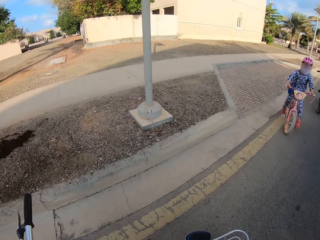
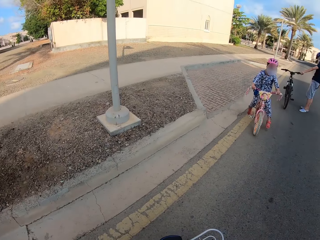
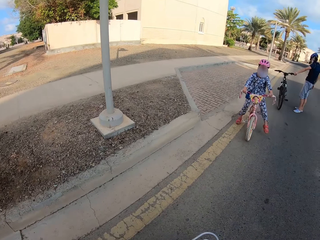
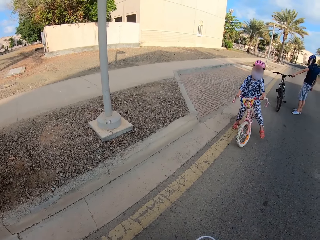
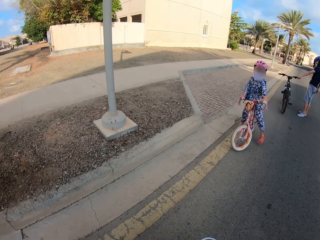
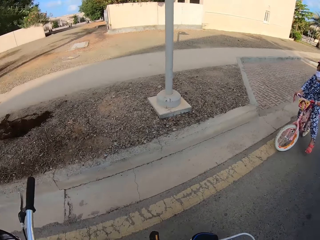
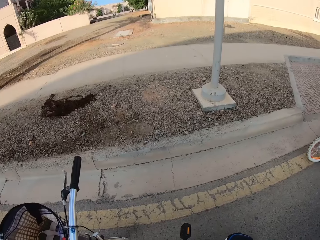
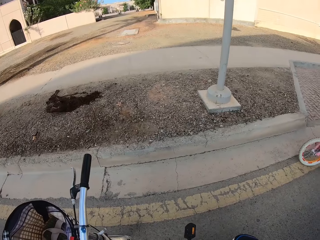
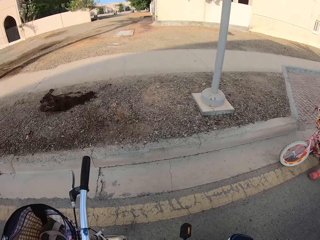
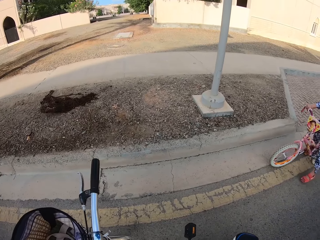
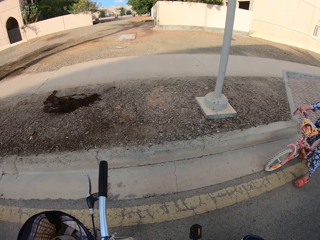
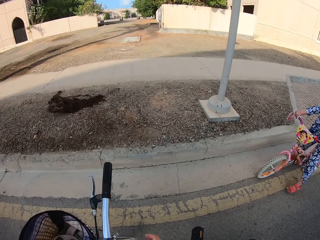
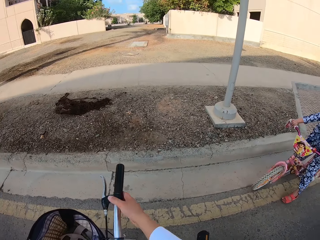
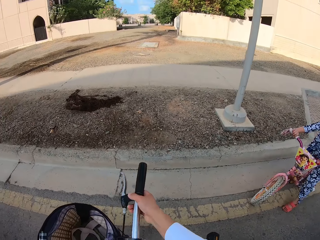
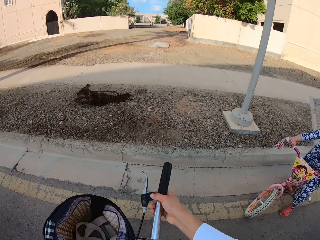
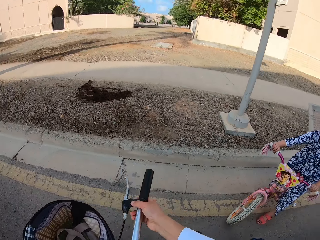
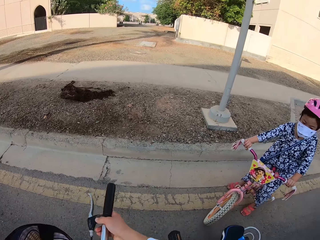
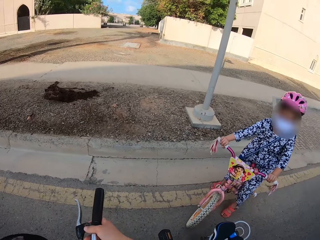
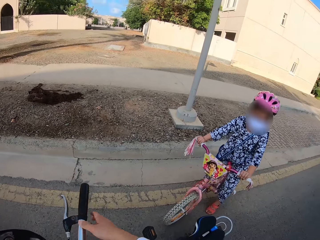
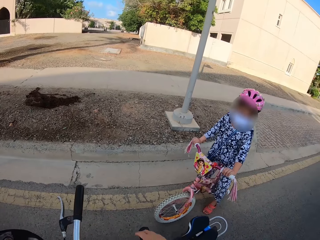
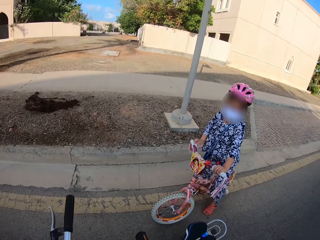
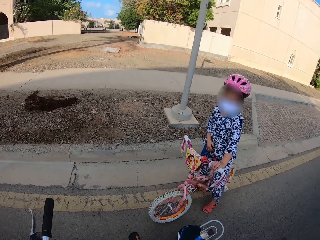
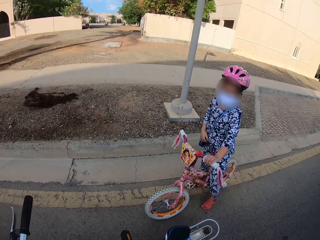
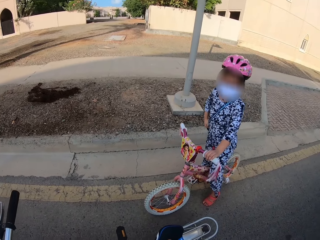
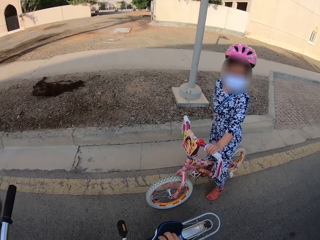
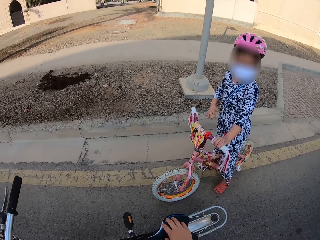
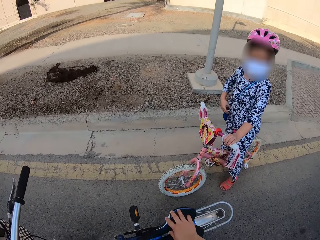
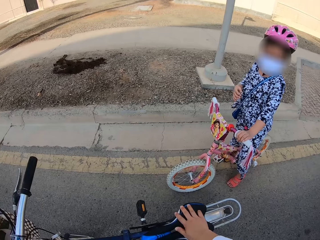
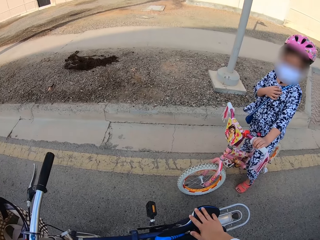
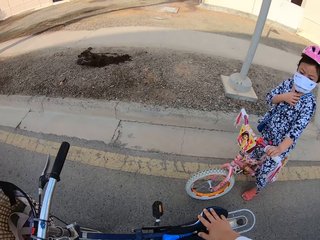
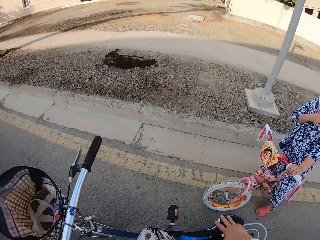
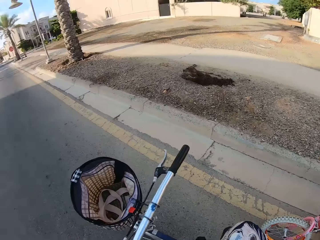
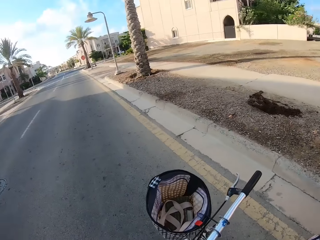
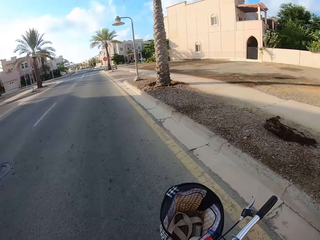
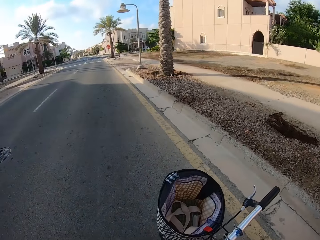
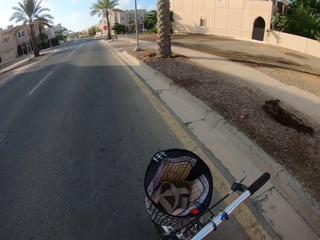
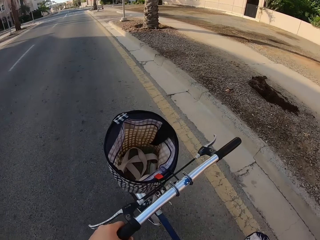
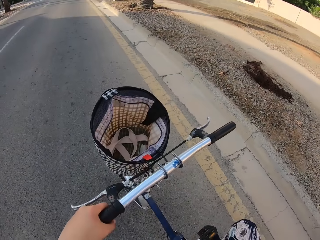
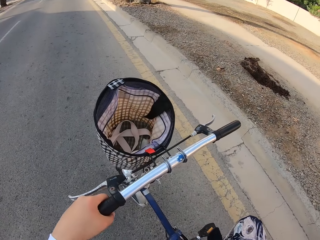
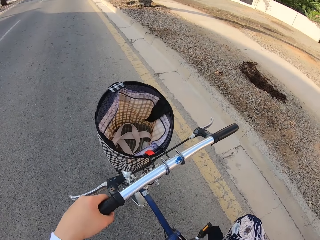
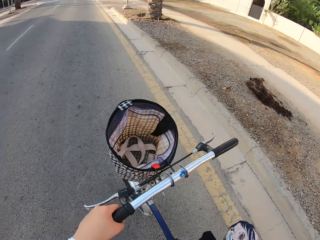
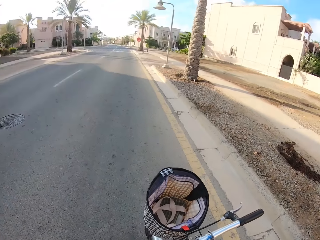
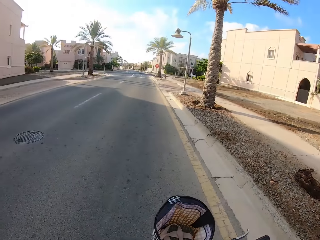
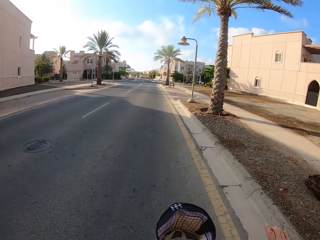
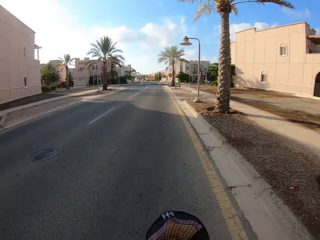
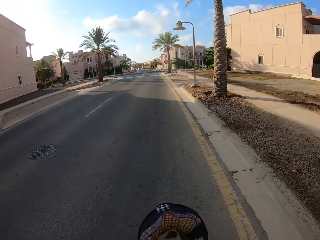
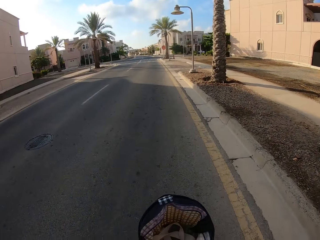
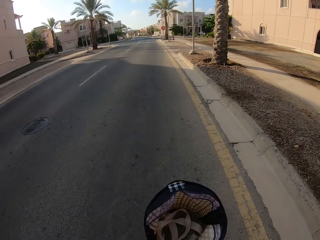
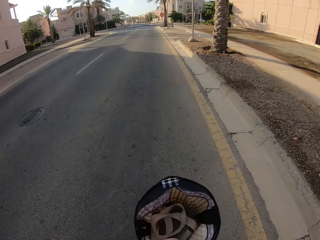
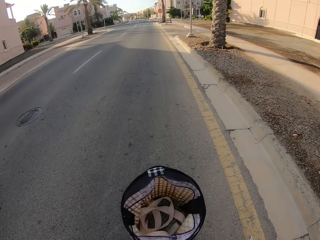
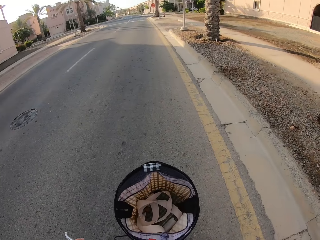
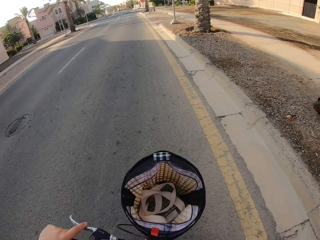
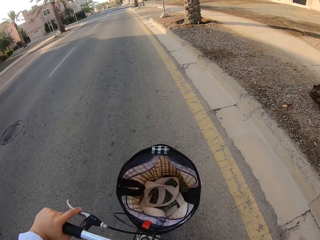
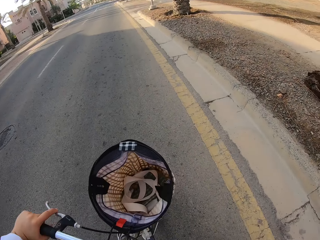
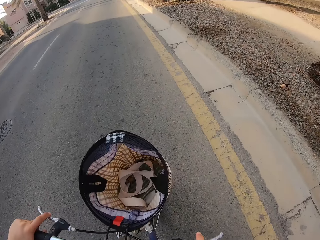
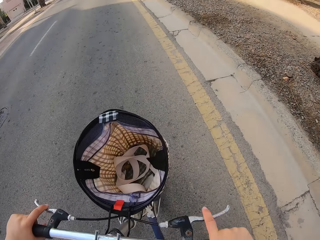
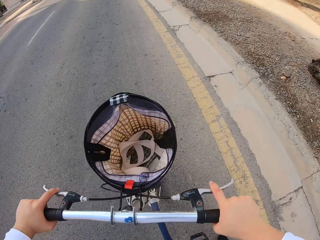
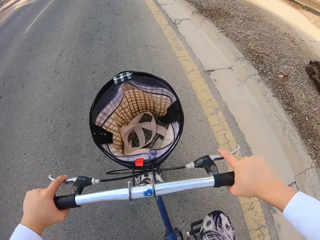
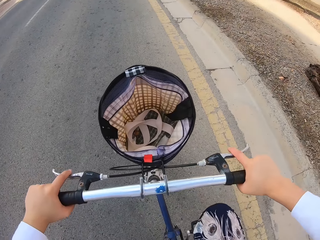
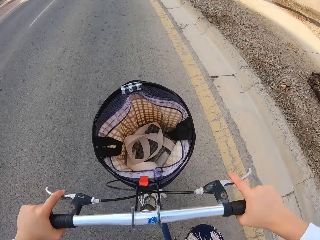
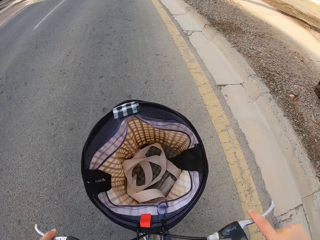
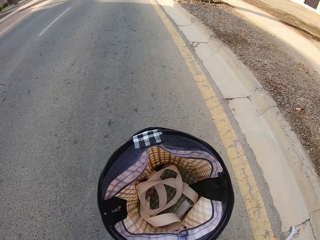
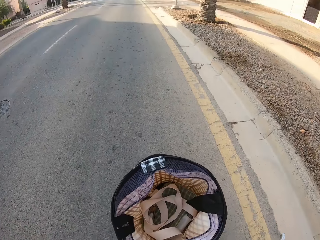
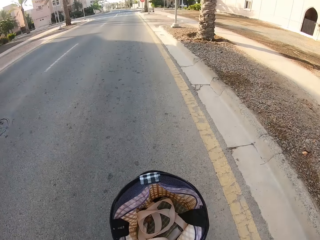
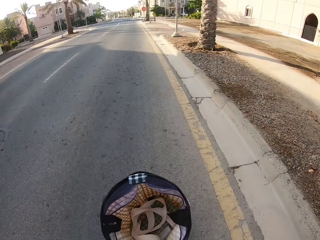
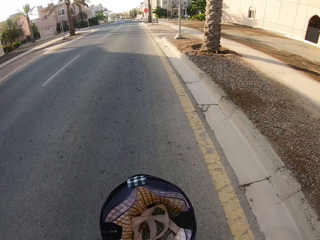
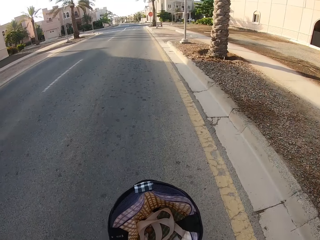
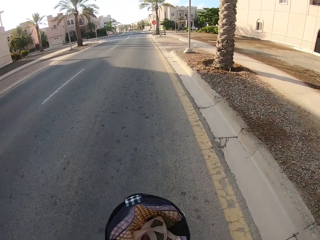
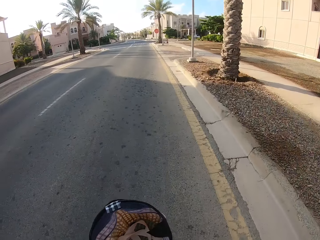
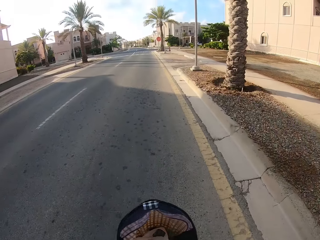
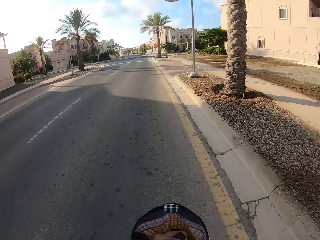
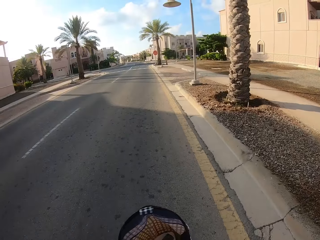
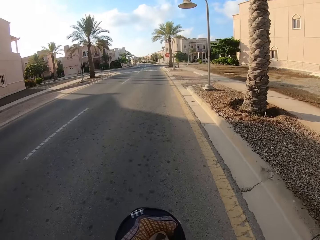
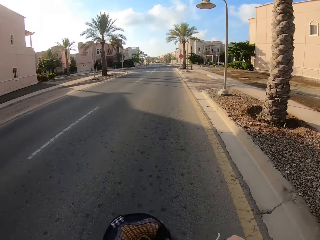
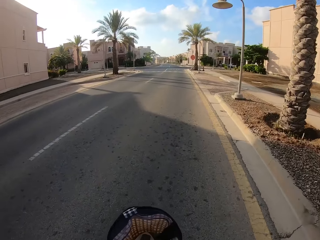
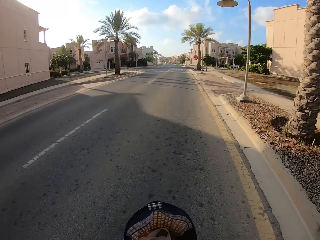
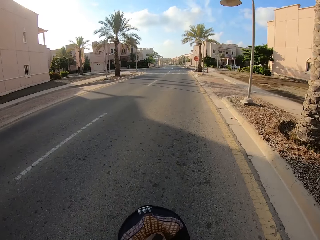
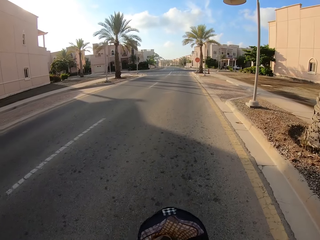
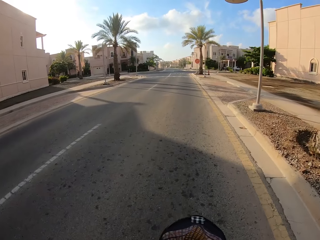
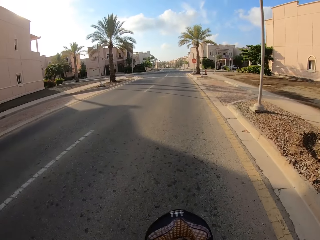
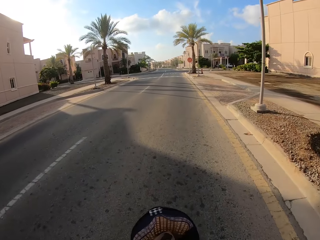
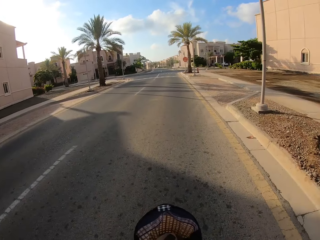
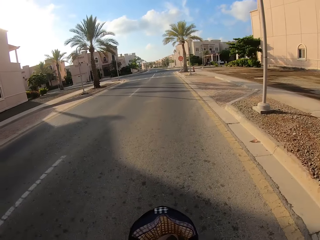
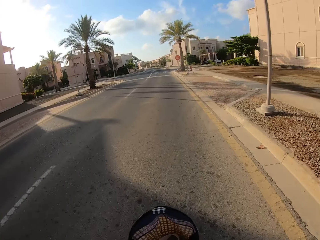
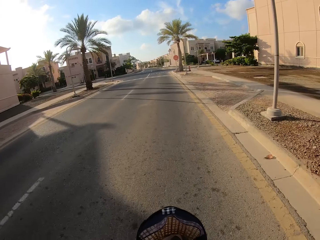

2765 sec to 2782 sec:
A person stops to have a talk with the camera wearer. The camera wearer gets on the bicycle and cycles the bicycle on the road.

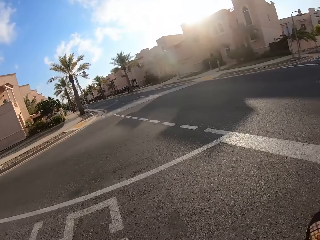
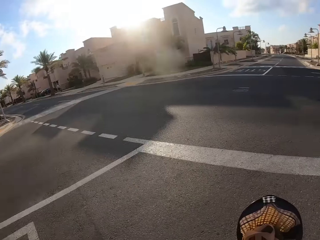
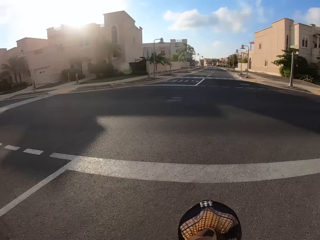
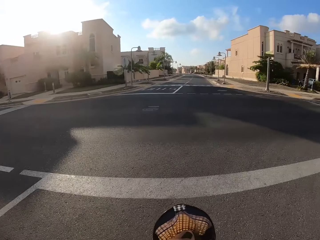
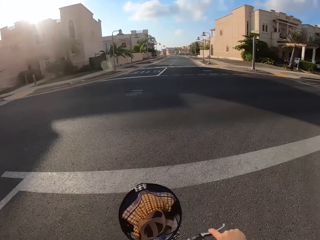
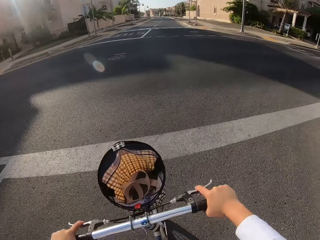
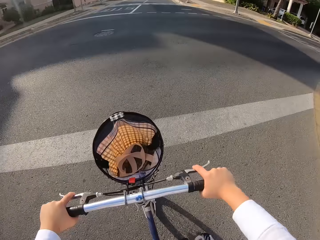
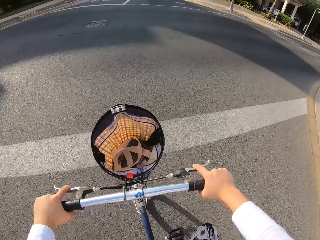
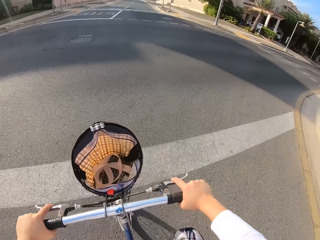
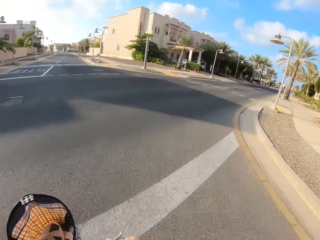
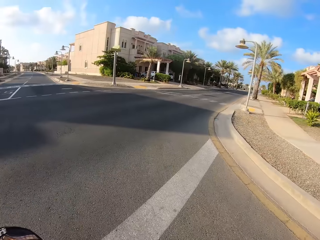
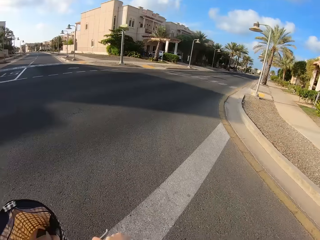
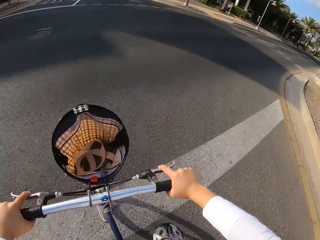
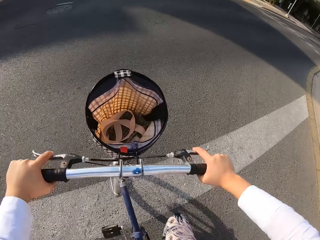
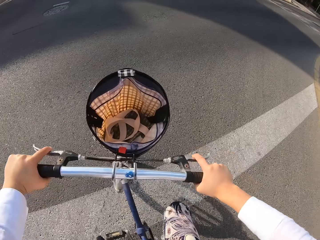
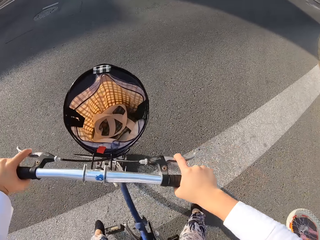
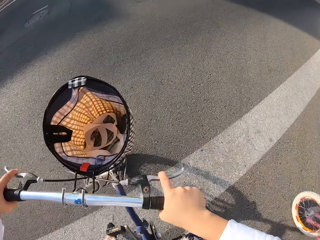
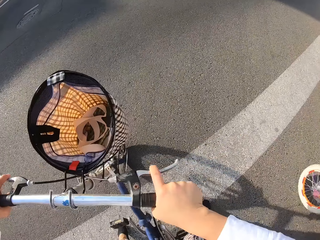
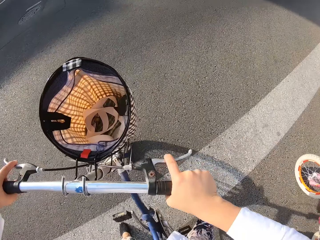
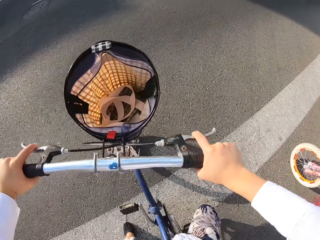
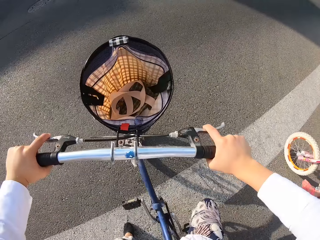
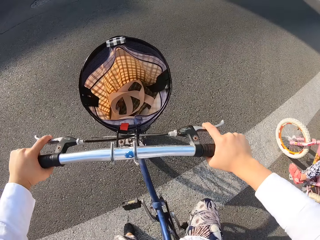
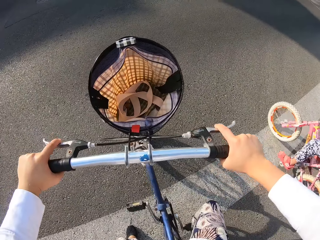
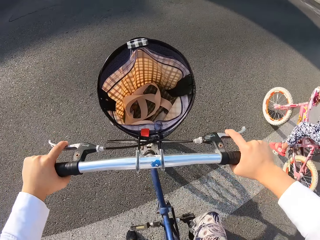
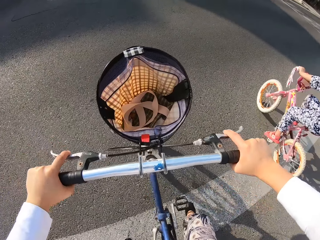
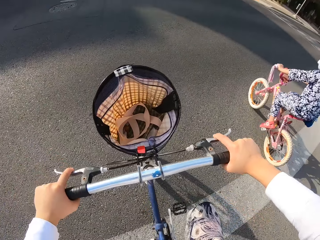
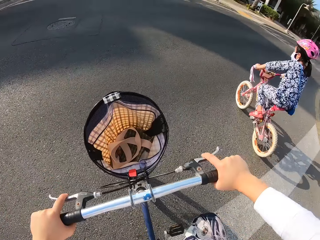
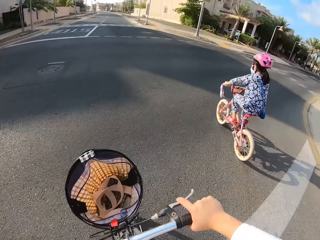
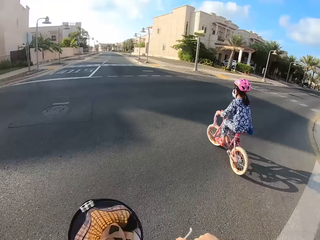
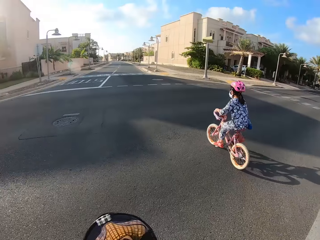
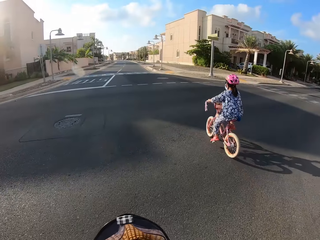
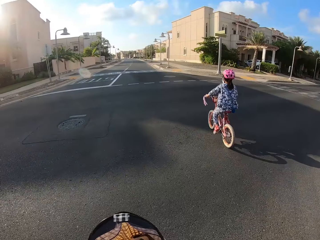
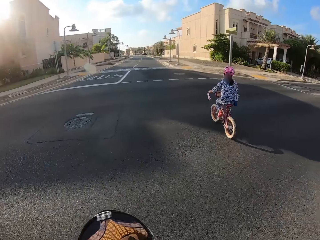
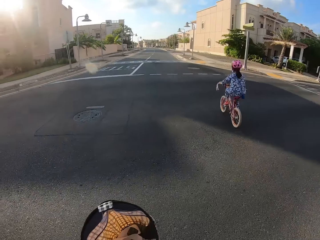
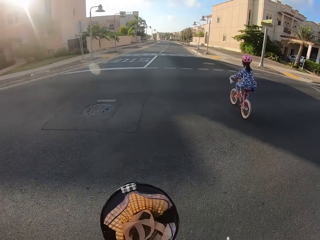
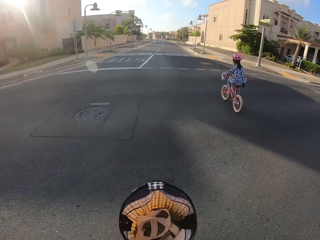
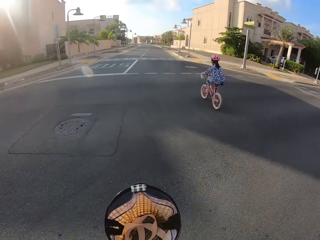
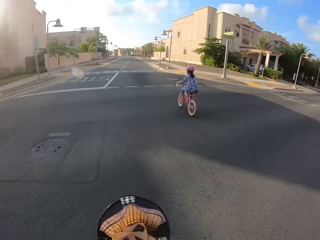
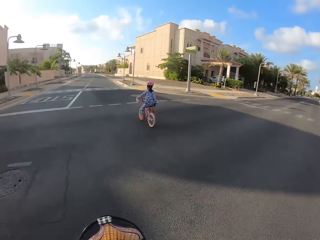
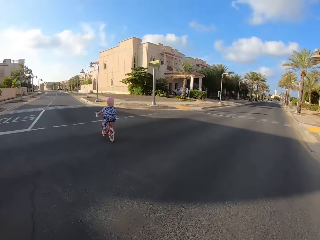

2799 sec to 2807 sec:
The camera wearer stops the bicycle on the road. A lady overtakes the camera wearer. The lady cycles a bicycle on the road.
